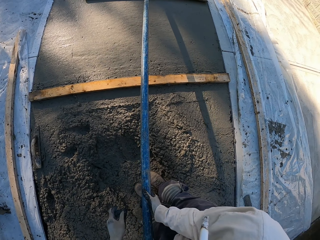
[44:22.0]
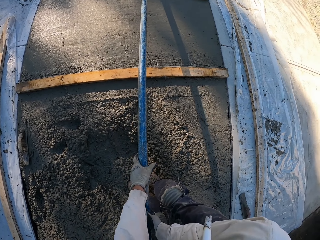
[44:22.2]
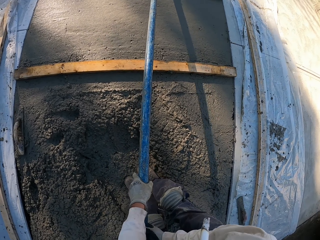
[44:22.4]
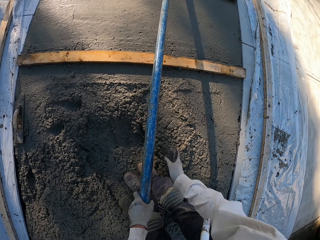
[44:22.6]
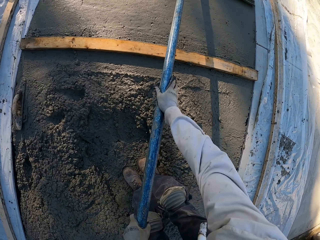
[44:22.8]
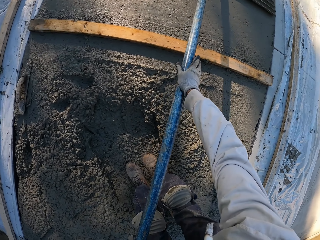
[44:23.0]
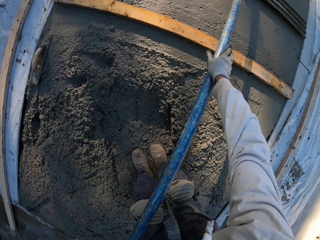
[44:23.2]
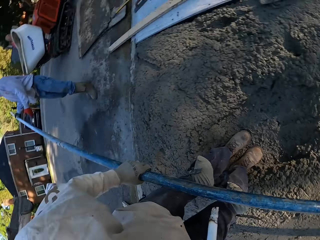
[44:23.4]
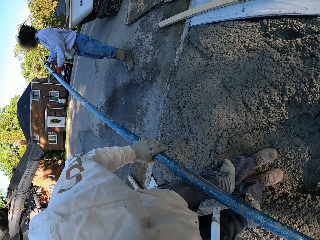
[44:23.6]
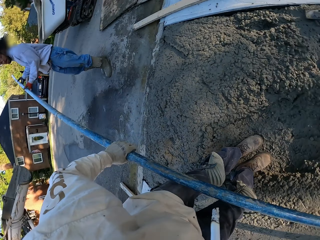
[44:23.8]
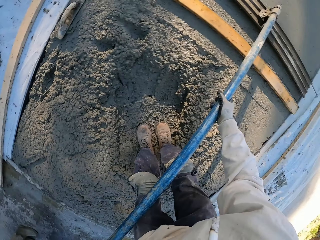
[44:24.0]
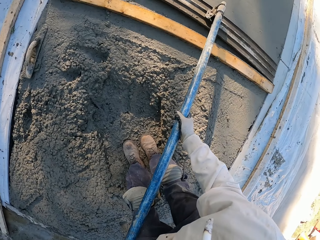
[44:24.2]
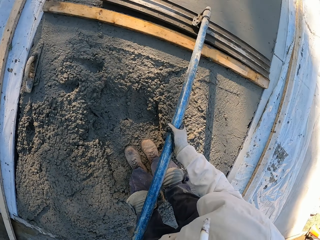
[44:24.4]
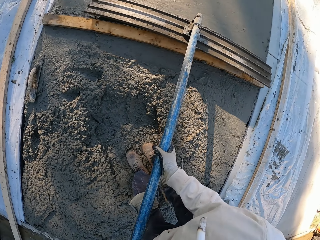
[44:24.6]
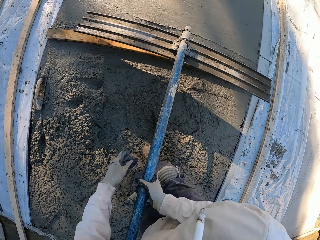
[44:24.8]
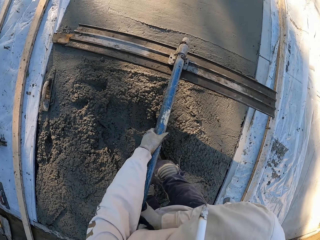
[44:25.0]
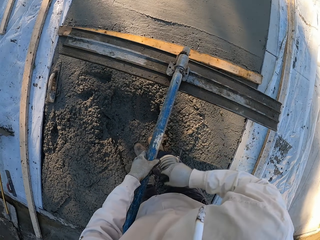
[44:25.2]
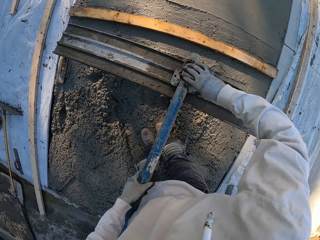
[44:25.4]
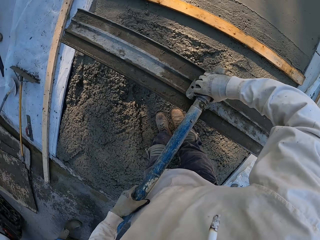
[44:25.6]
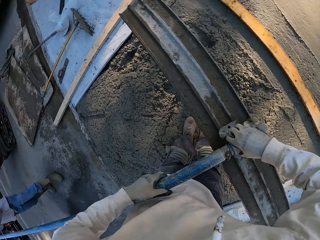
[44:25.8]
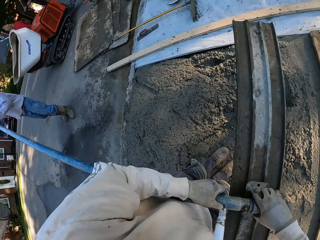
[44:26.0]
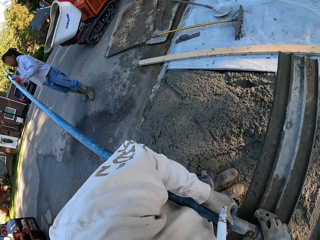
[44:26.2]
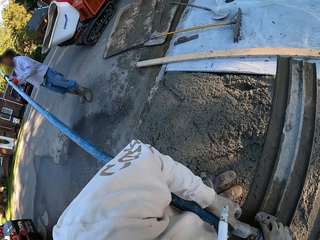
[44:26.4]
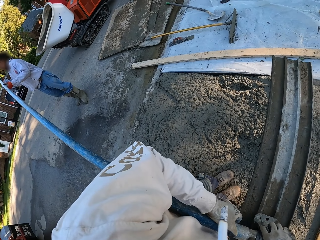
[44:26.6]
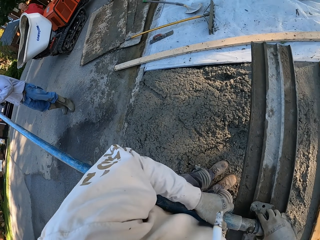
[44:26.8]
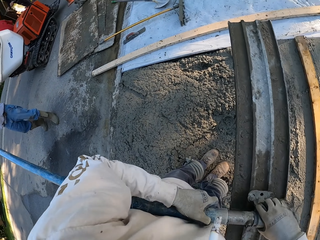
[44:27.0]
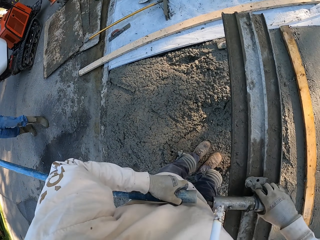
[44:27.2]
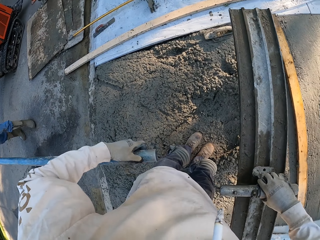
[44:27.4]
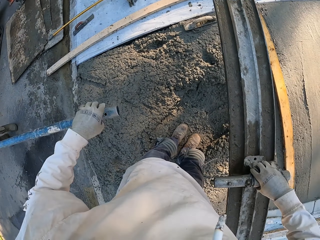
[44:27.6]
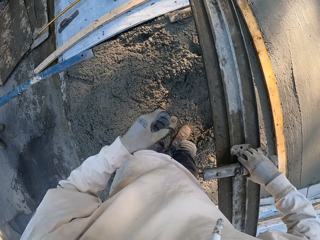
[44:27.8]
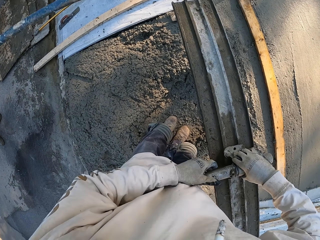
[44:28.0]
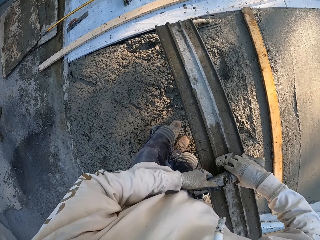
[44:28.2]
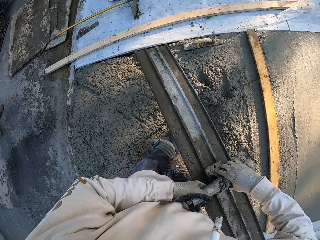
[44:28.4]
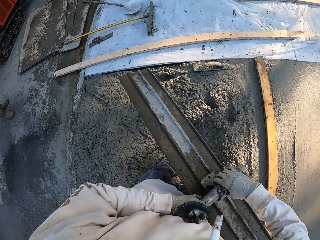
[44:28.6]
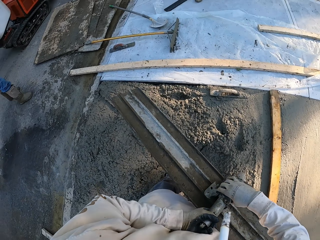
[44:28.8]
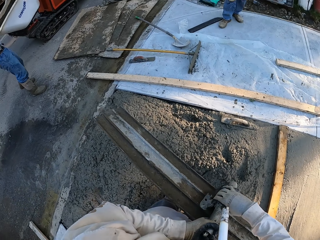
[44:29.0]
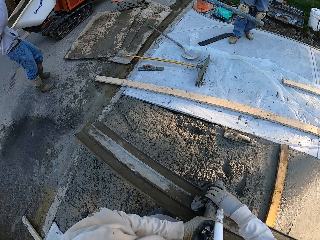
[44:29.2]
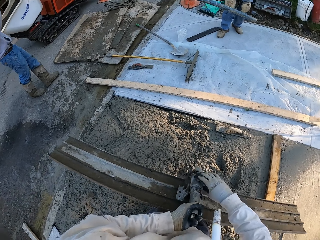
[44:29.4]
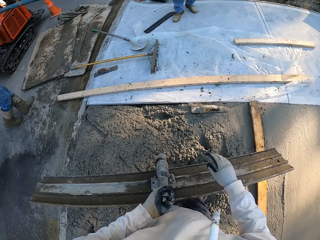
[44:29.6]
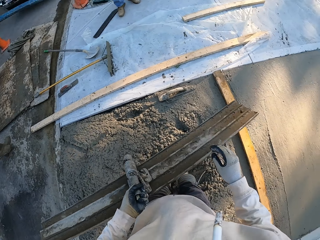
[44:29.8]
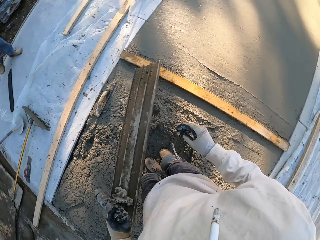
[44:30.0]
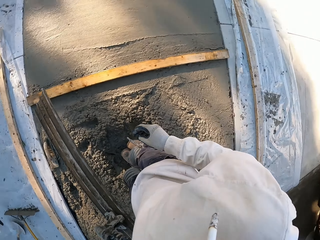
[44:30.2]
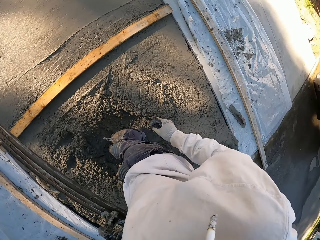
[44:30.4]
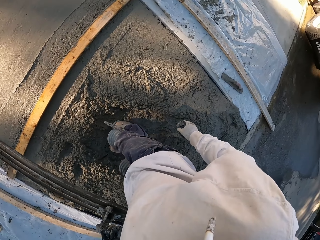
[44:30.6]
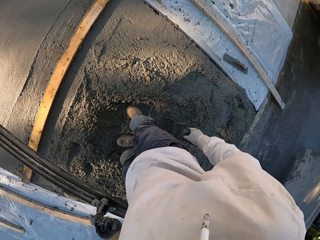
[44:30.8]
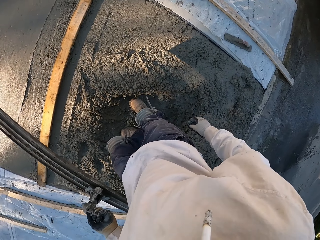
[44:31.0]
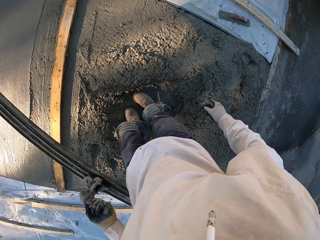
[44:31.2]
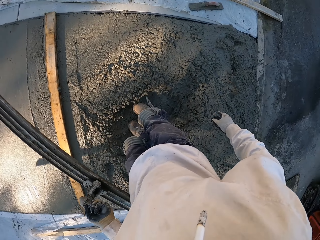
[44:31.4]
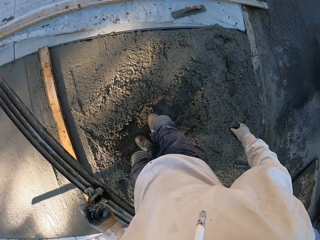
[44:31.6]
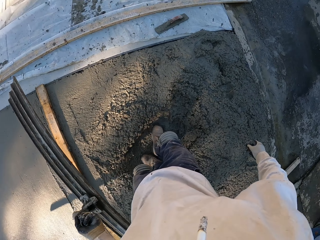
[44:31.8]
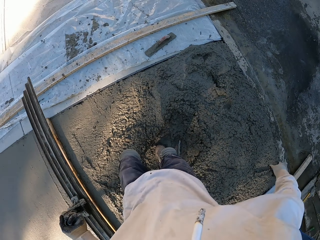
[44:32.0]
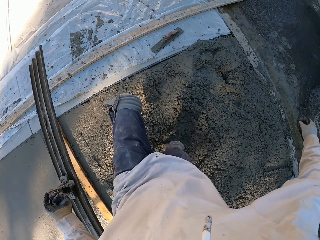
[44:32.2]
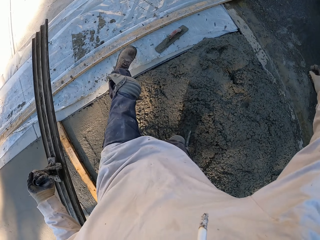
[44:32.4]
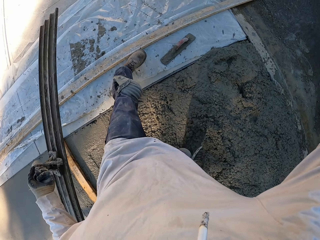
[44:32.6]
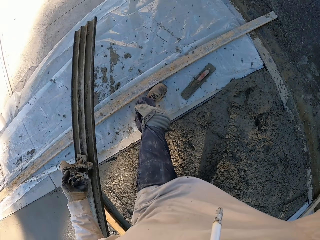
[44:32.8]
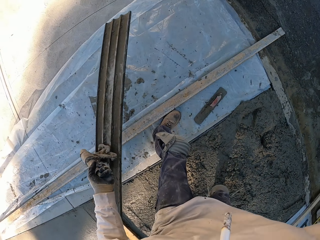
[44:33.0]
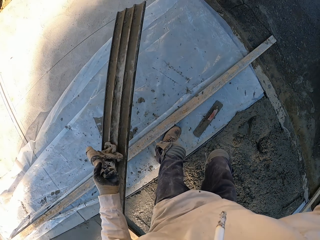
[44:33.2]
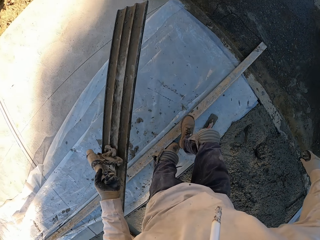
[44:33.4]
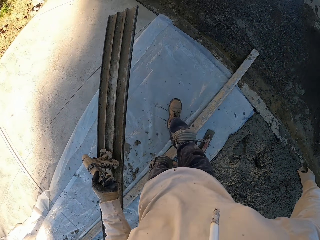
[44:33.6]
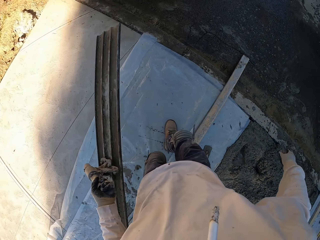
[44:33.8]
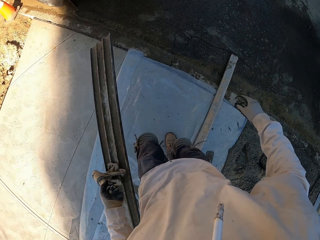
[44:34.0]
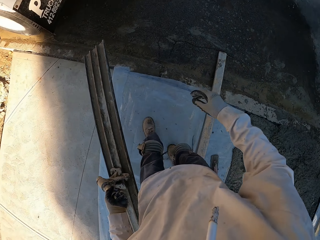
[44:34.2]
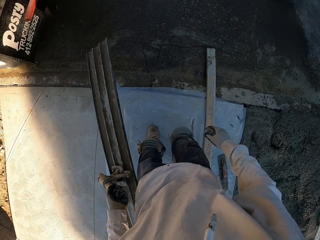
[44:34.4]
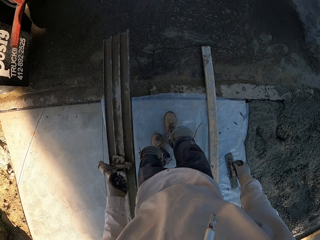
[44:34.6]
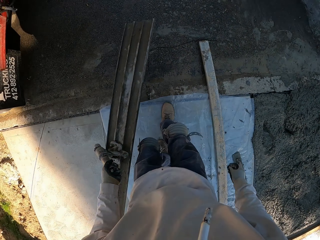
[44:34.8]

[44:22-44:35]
The camera wearer looks back. They pick up a concrete float. They separate the concrete float and the metal rod. They turn. They take a few steps.

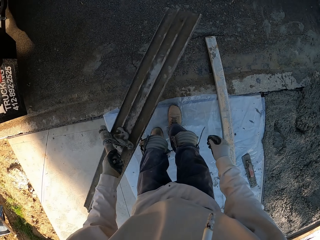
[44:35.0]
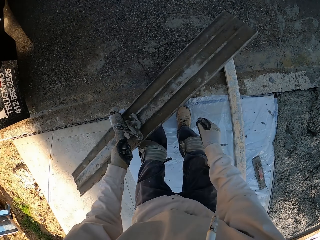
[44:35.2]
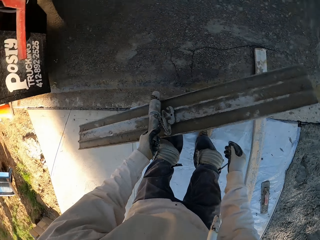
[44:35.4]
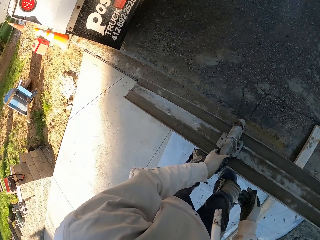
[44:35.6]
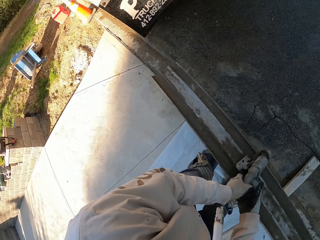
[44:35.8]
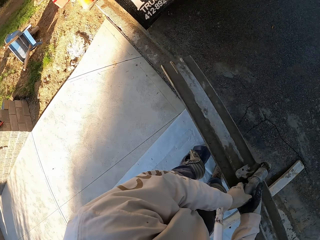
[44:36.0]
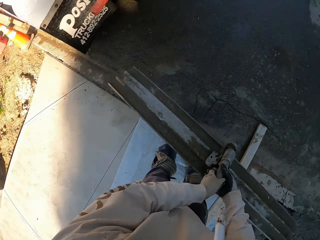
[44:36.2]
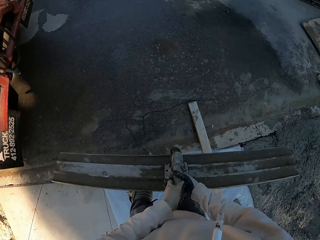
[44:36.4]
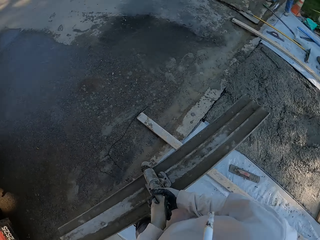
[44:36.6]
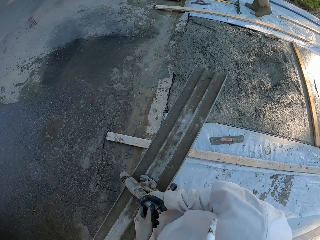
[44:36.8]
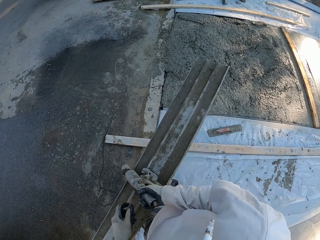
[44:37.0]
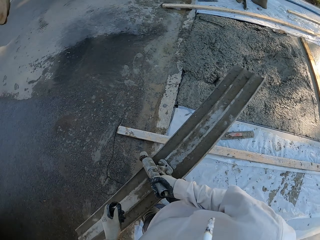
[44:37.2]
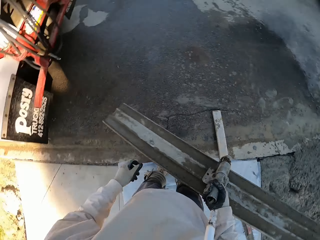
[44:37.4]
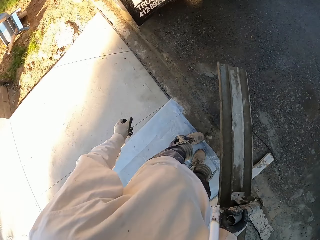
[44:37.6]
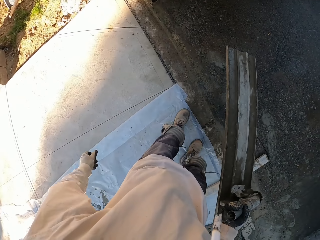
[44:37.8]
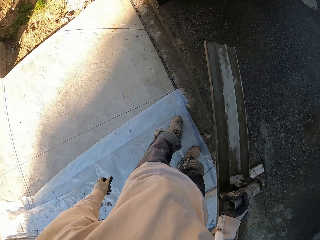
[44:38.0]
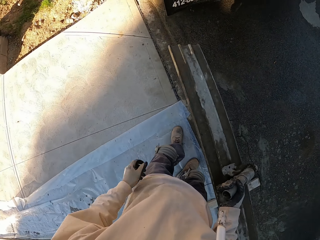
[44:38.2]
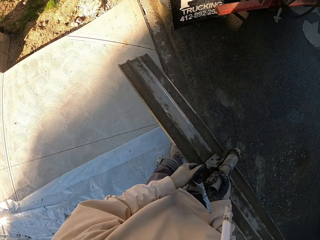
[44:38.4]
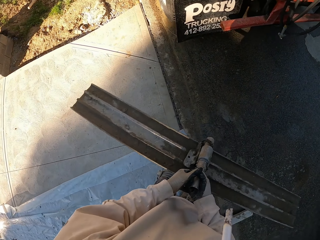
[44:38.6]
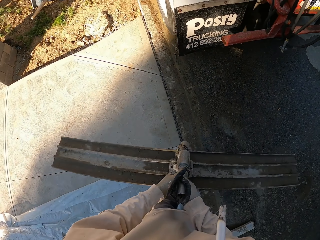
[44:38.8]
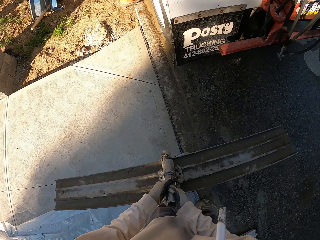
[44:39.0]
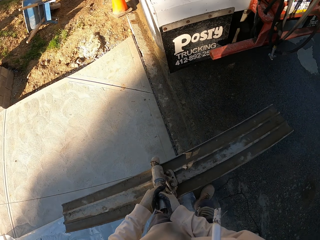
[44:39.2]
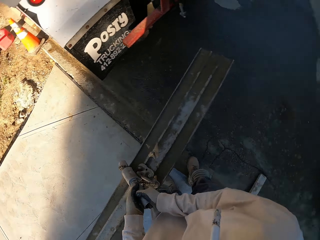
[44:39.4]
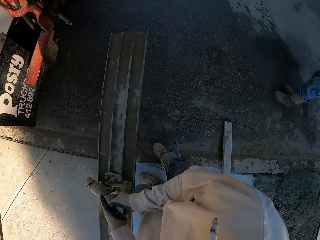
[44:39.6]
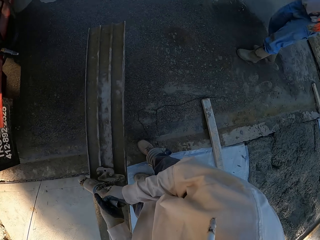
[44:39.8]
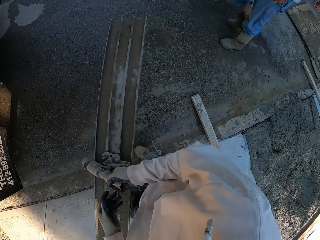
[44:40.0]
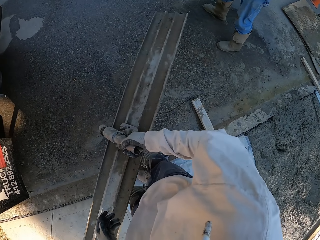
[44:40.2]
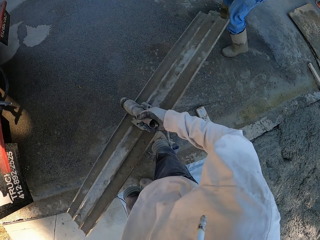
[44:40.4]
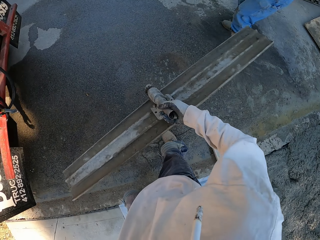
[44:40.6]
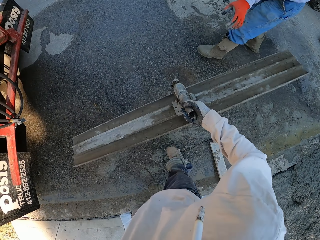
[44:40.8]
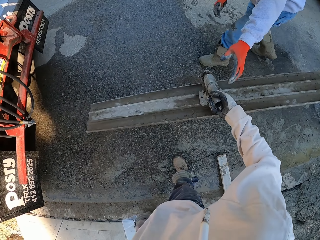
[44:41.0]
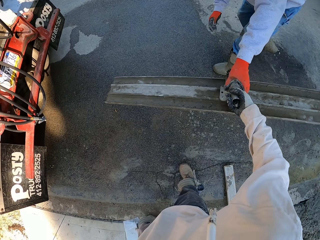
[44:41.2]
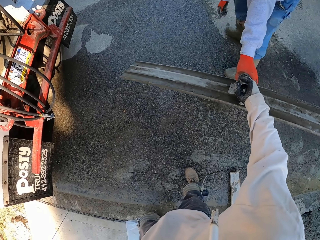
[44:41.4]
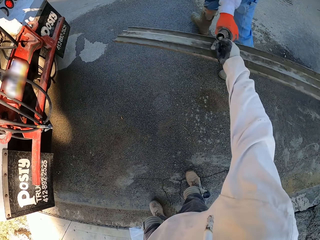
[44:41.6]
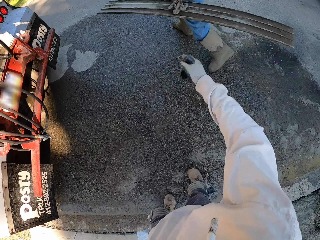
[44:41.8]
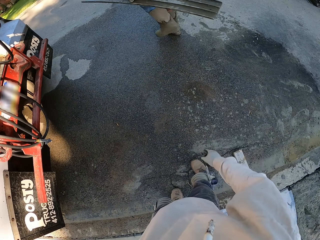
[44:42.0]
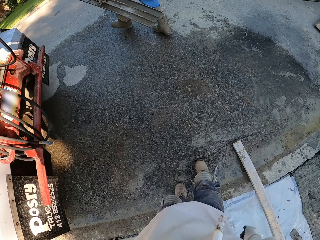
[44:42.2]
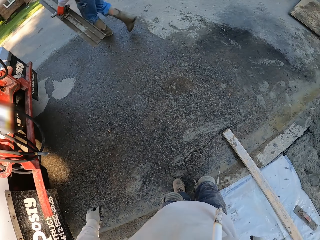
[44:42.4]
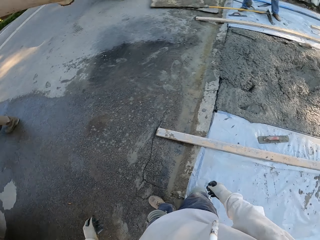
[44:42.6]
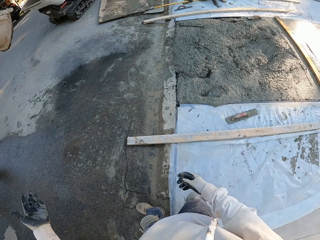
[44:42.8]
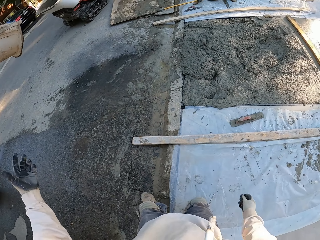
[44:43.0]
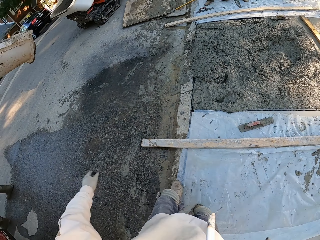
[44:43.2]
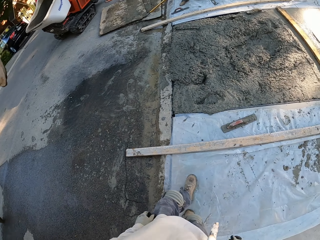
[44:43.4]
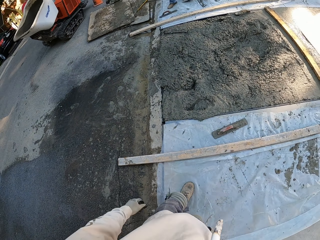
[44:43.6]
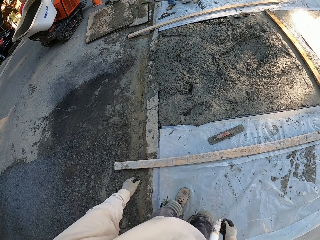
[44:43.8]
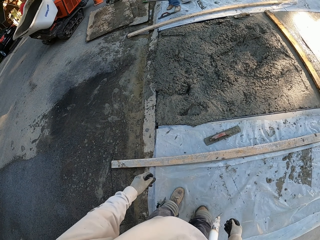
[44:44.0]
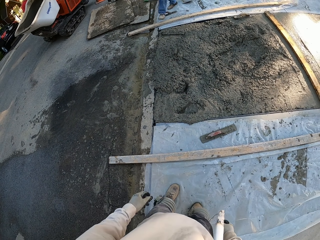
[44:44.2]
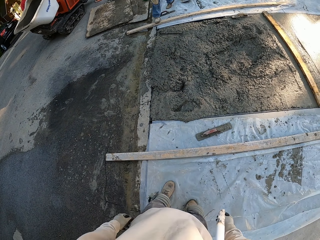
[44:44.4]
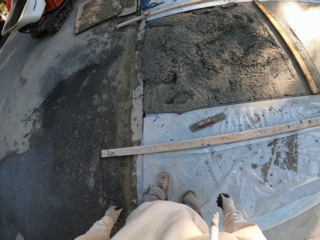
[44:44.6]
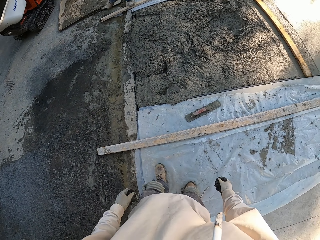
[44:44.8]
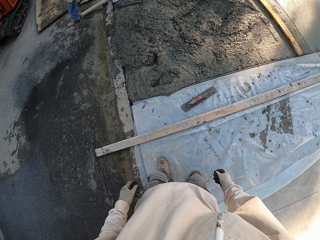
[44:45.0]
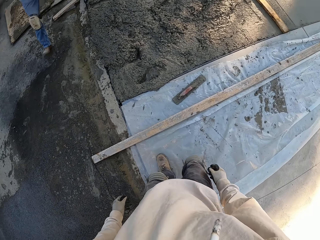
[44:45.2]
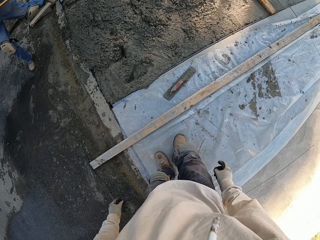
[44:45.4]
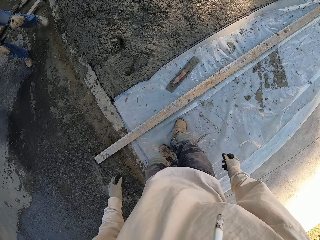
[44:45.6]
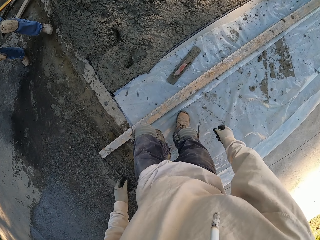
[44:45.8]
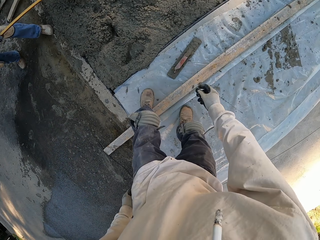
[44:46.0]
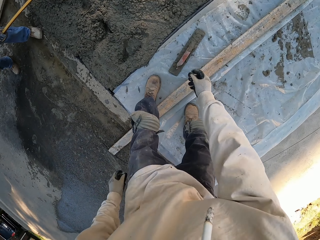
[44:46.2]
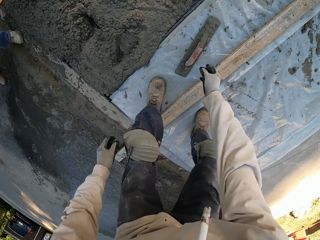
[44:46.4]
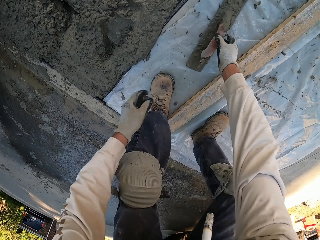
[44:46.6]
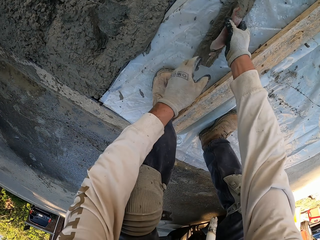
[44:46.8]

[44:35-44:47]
The camera wearer rotates the camera. They give a man the concrete float. They move their hands and take a few steps.
